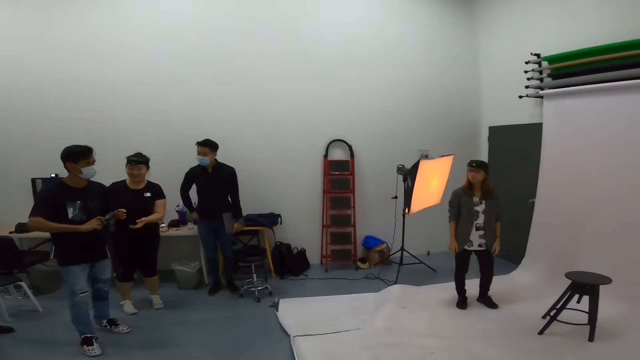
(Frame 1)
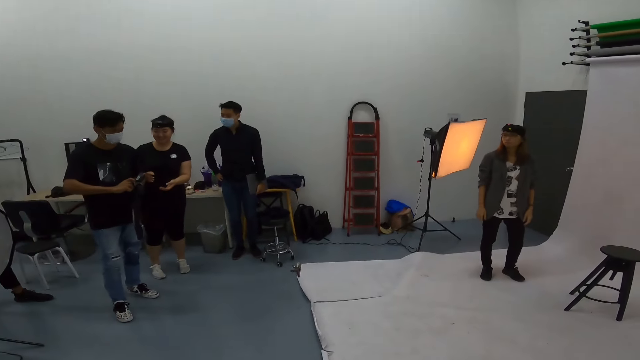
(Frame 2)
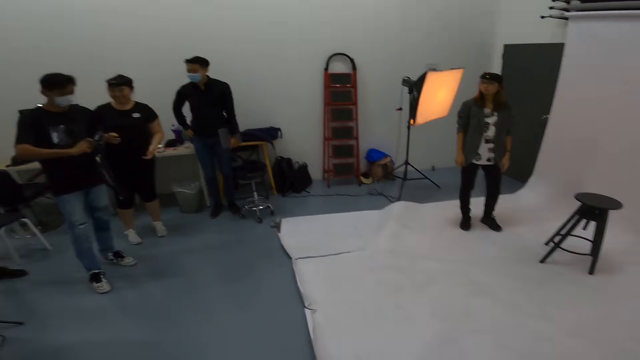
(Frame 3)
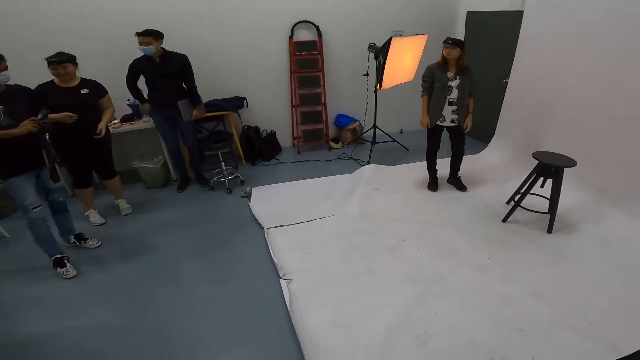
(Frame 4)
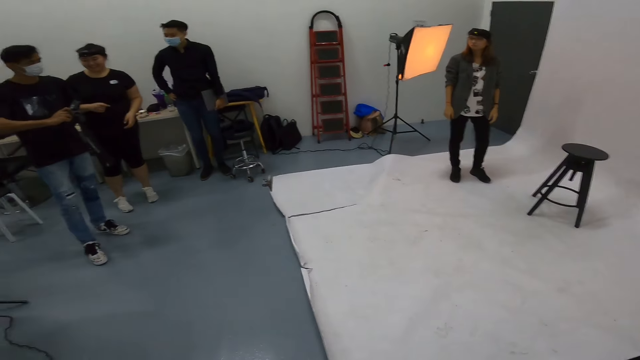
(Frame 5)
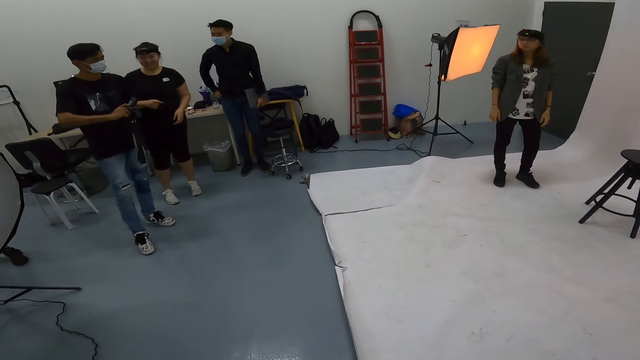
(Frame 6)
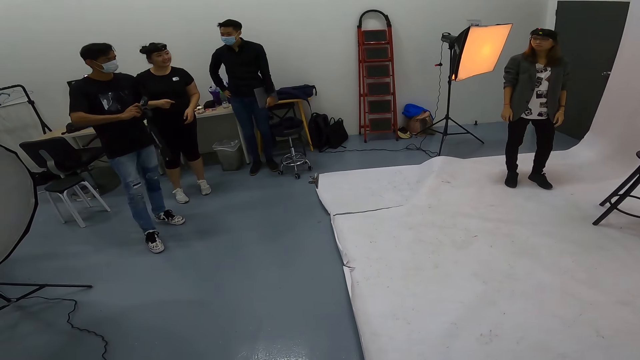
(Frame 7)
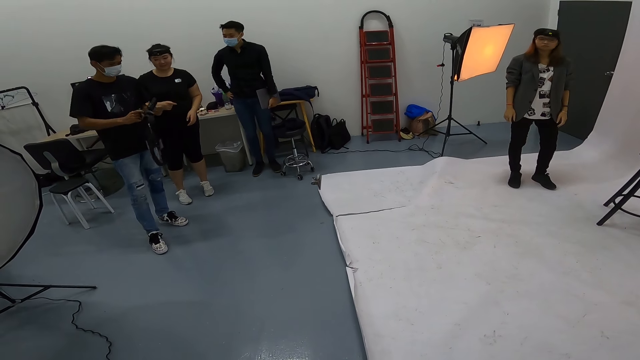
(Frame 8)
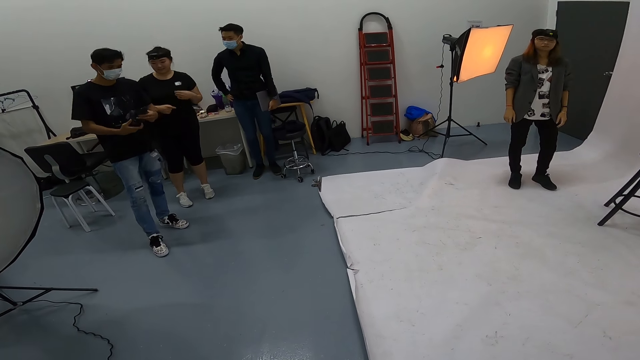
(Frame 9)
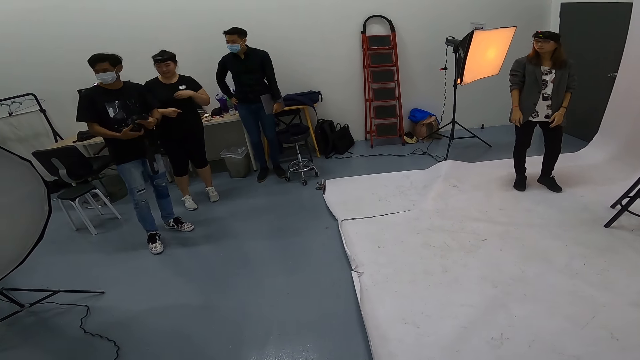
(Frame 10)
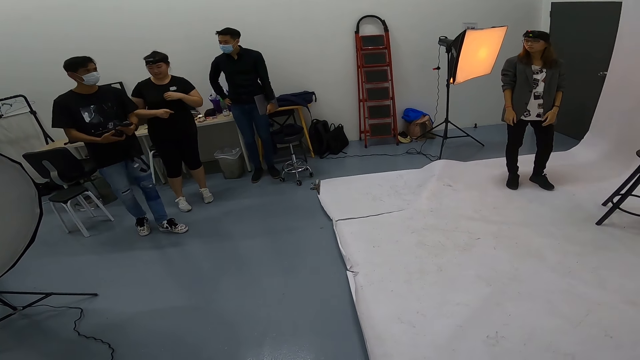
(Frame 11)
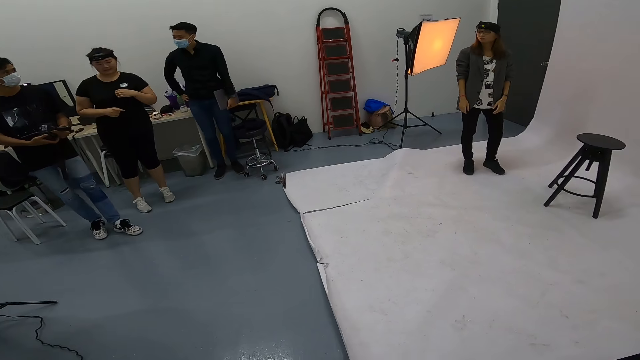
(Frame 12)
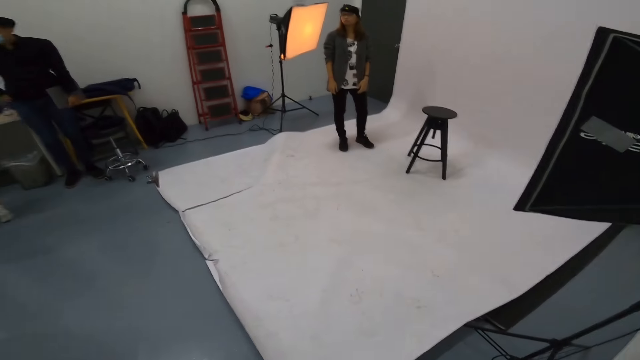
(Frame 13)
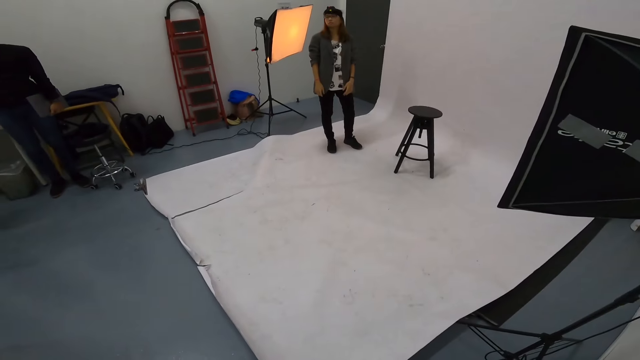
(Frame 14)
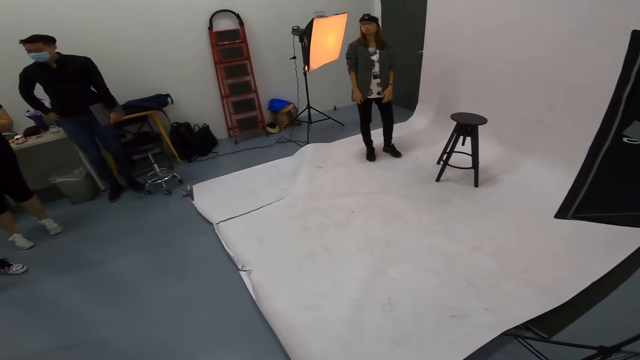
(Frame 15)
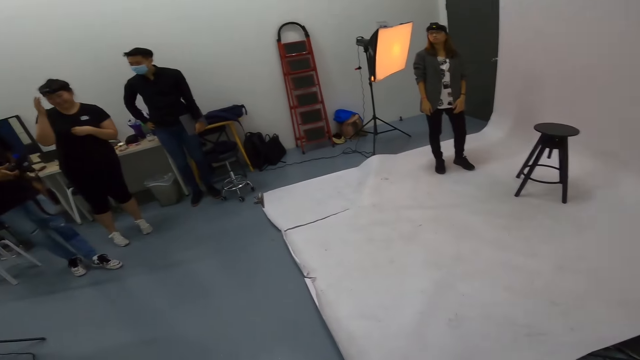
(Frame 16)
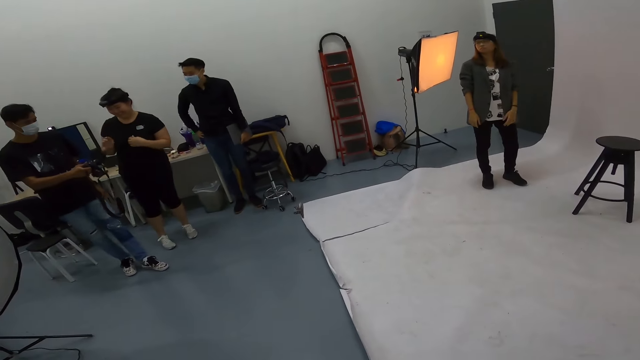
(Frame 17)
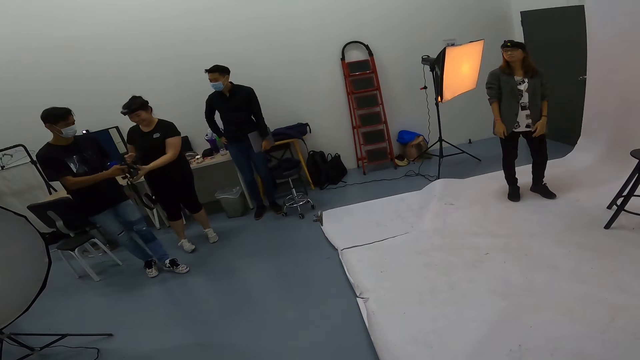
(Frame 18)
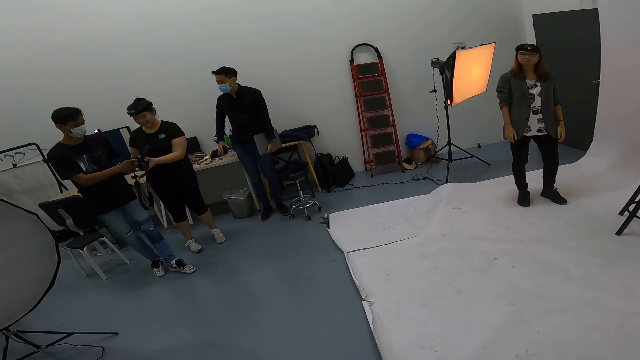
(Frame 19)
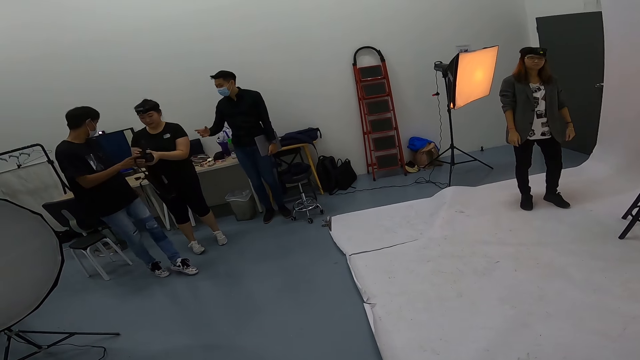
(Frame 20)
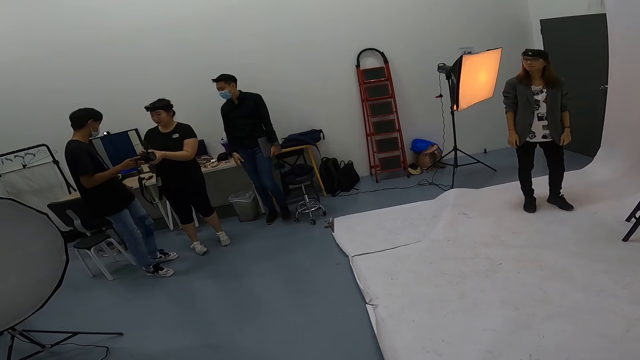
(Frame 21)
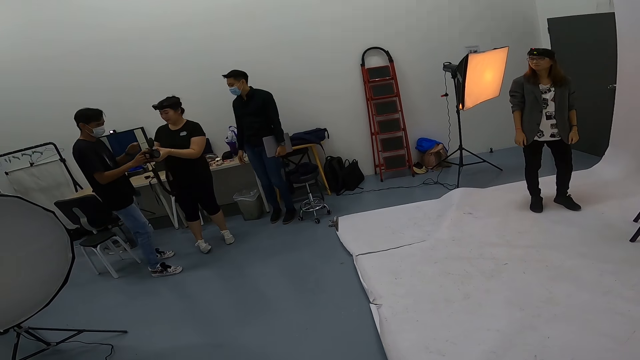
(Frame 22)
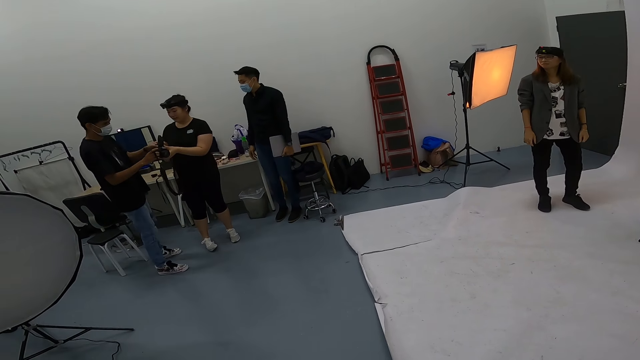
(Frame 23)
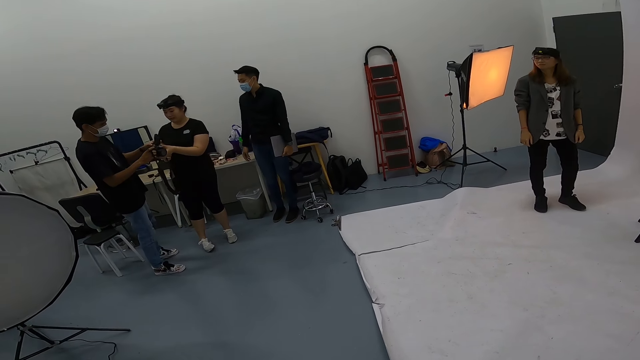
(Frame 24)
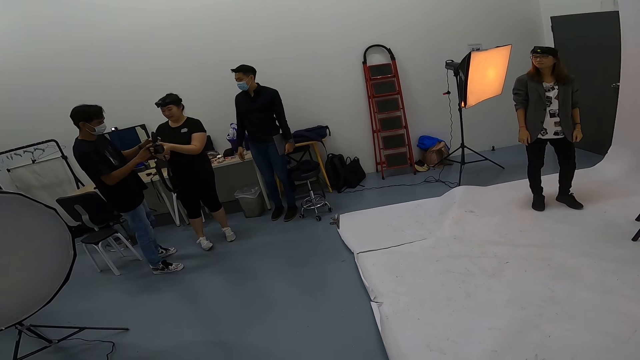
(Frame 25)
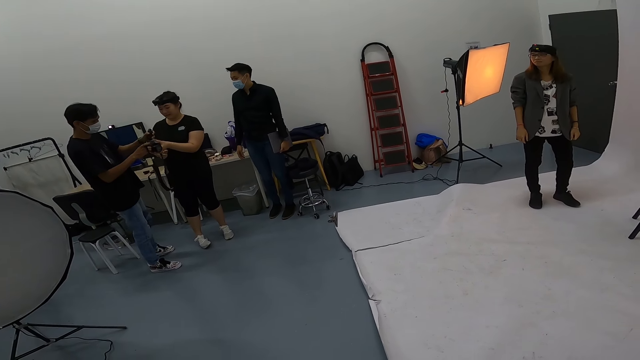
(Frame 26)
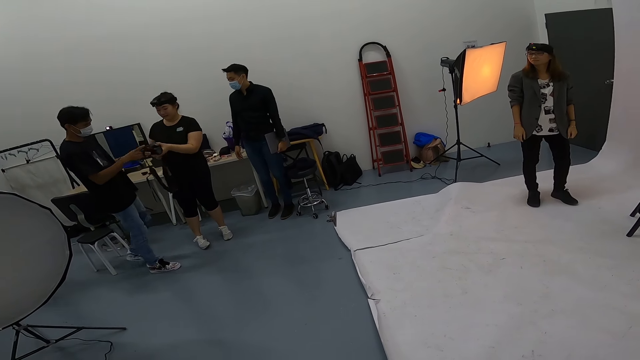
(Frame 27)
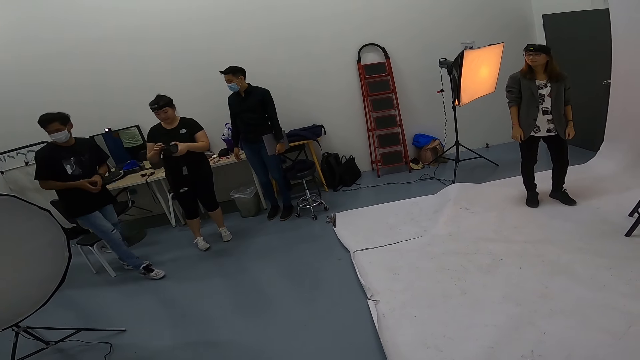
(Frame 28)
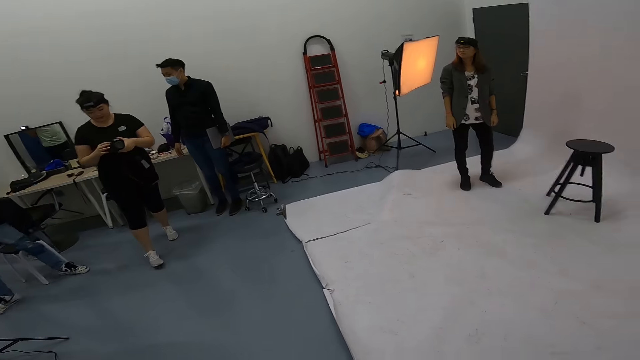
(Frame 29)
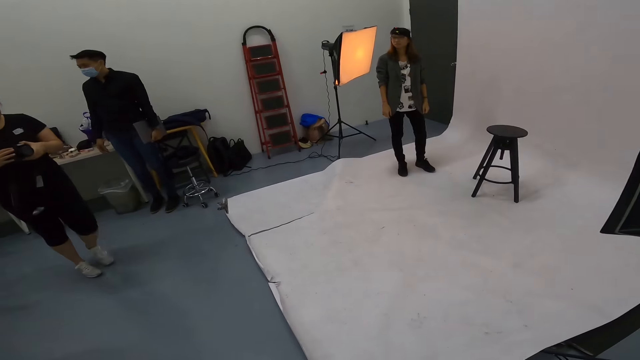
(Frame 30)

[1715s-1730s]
A man takes a picture of a woman. The man talks to the woman. The man gives another woman the camera as they converse.

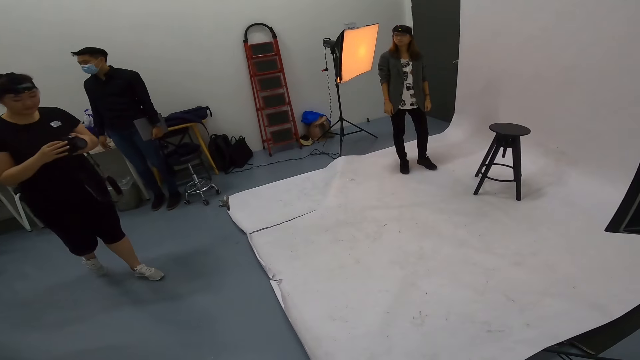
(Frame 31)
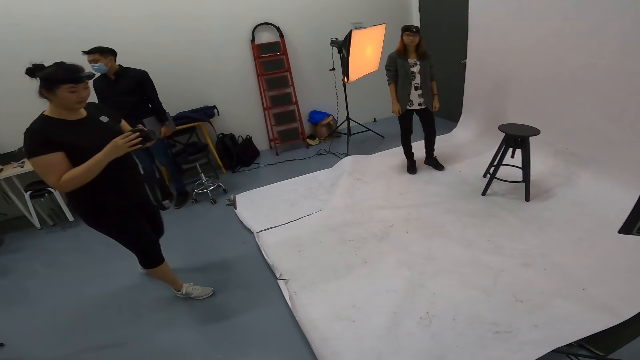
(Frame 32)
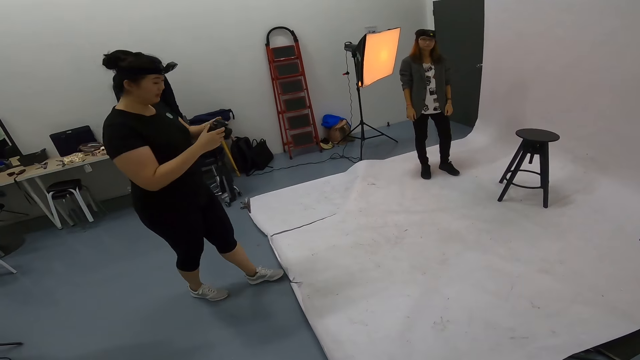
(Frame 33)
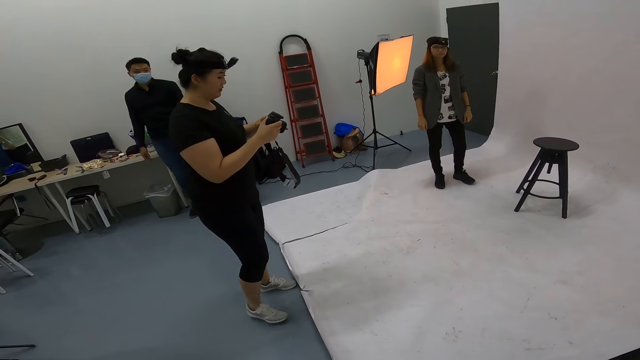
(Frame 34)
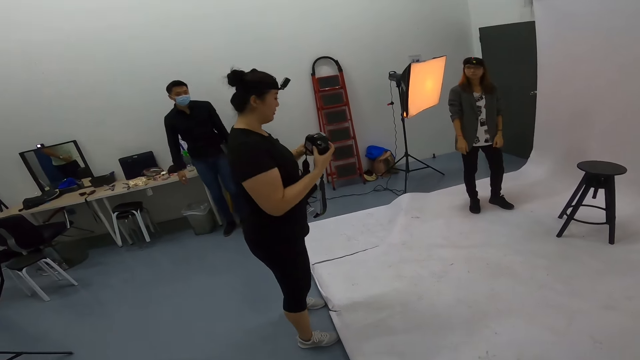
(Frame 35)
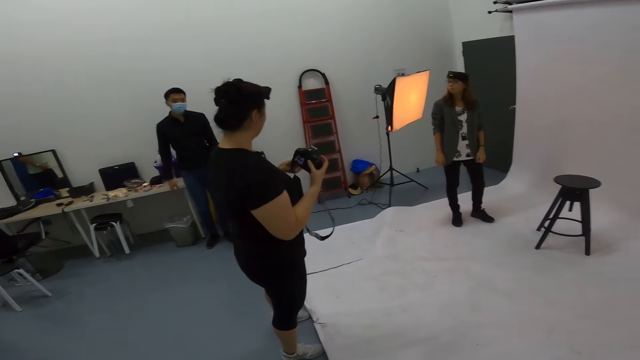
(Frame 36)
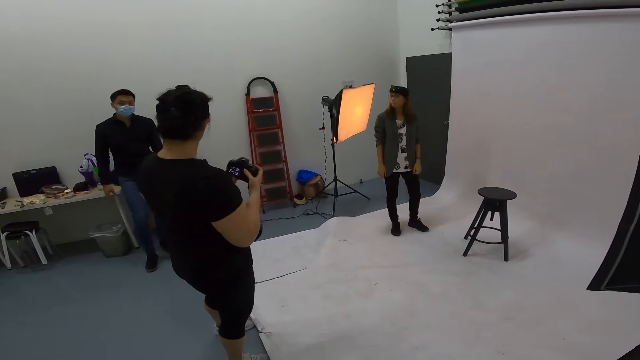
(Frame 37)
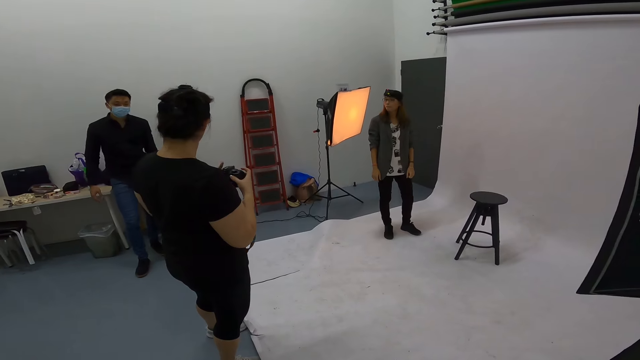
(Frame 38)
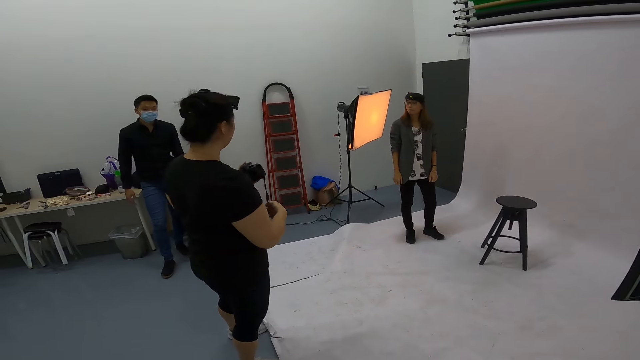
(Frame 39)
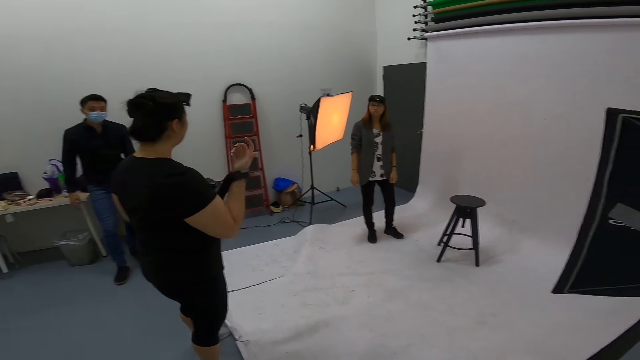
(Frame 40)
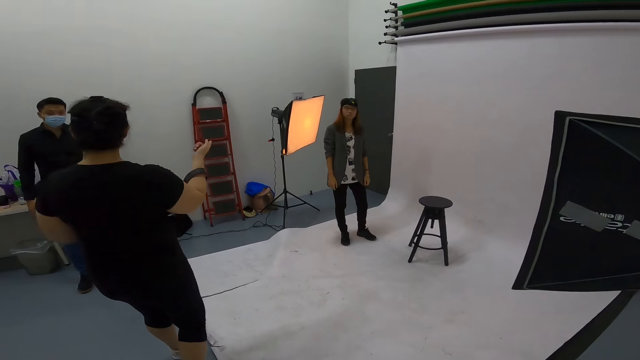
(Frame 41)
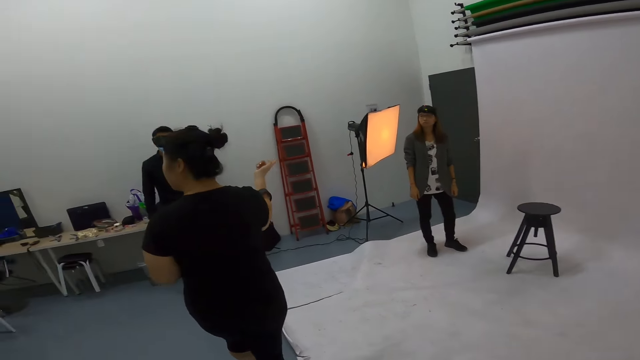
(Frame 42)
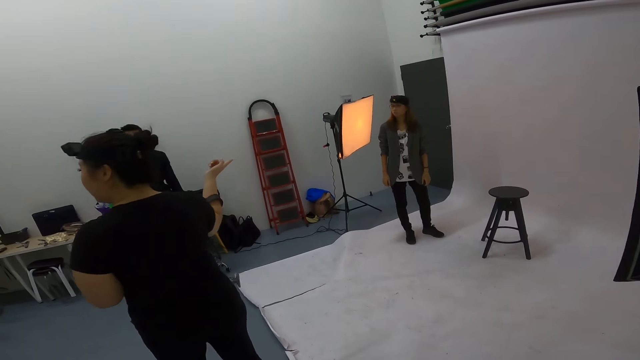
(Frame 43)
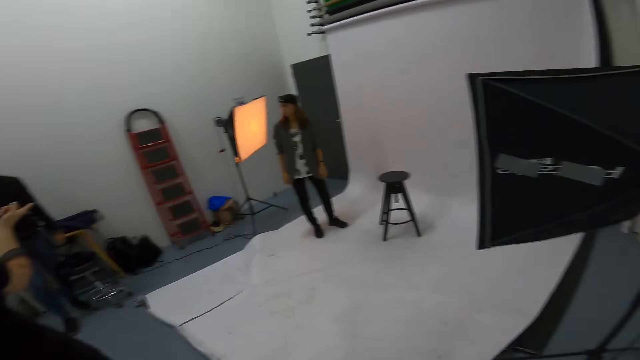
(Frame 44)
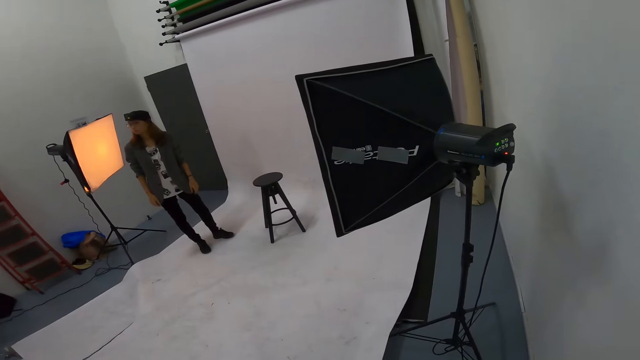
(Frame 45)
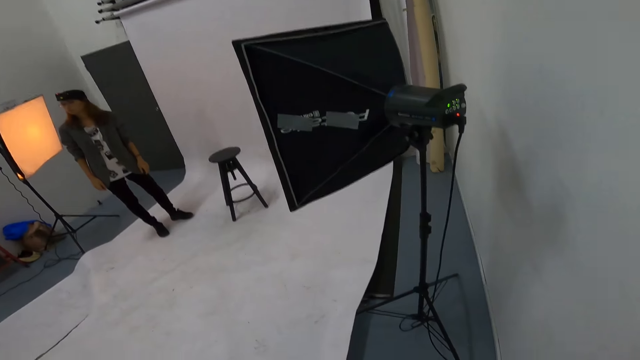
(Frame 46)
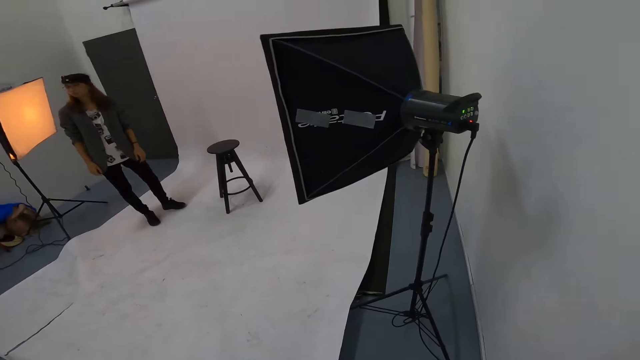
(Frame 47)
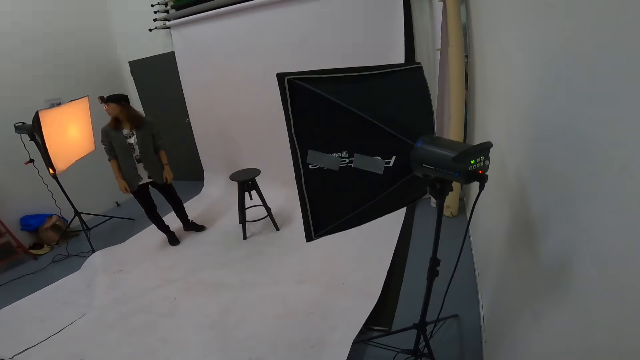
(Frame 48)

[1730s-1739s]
A person points at another person.
